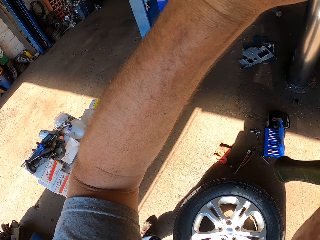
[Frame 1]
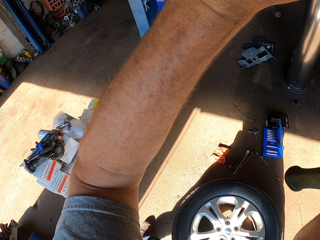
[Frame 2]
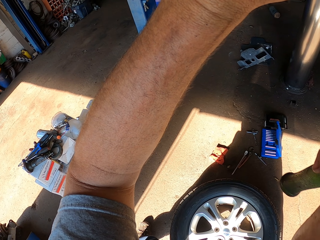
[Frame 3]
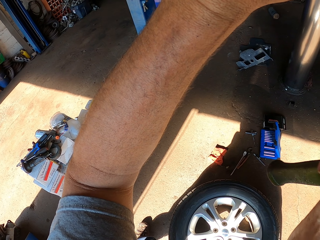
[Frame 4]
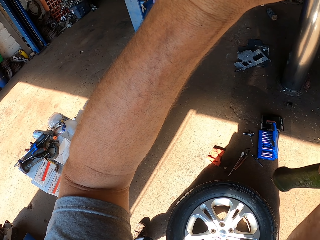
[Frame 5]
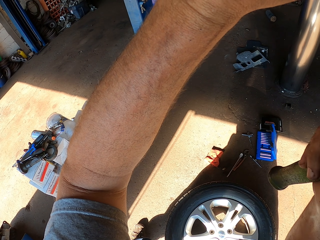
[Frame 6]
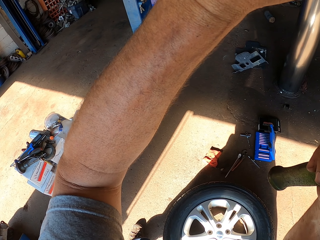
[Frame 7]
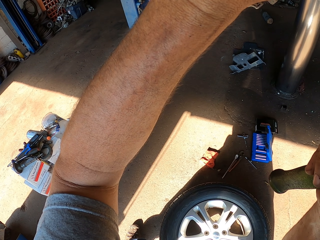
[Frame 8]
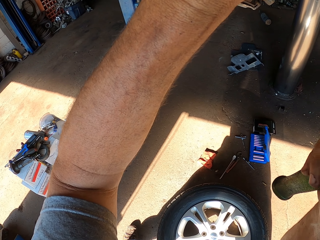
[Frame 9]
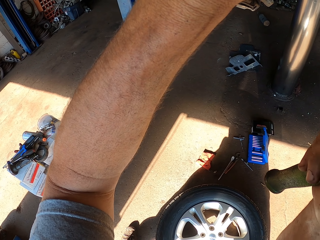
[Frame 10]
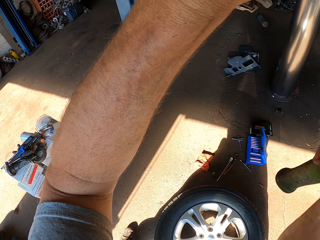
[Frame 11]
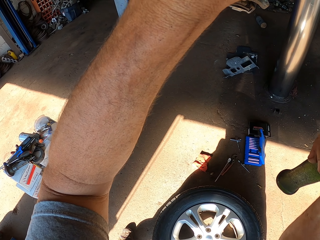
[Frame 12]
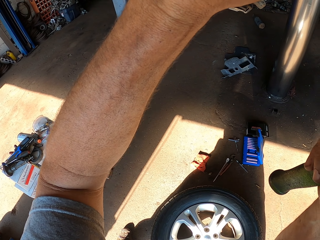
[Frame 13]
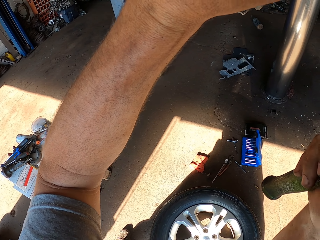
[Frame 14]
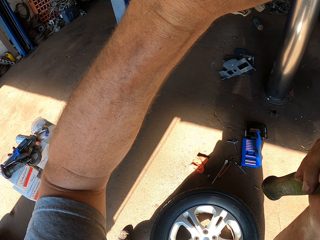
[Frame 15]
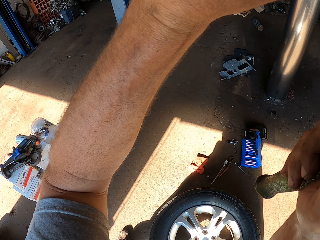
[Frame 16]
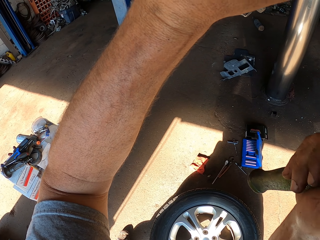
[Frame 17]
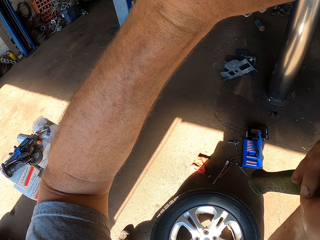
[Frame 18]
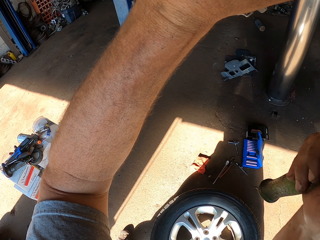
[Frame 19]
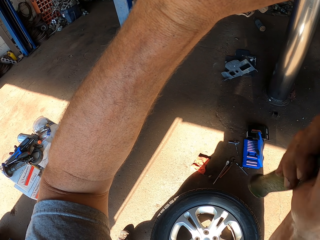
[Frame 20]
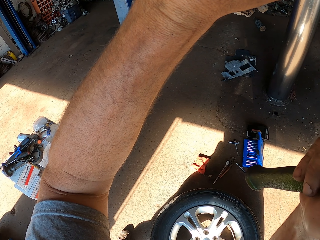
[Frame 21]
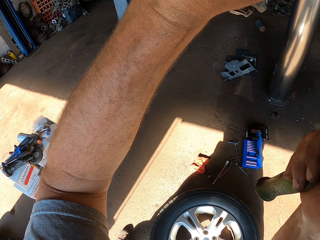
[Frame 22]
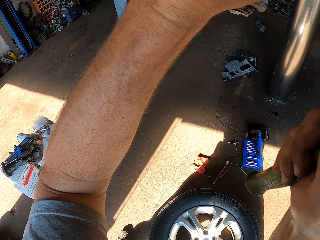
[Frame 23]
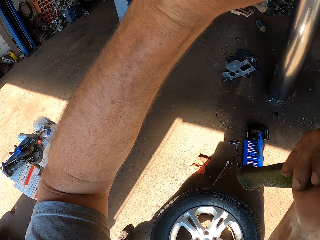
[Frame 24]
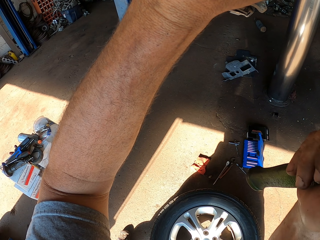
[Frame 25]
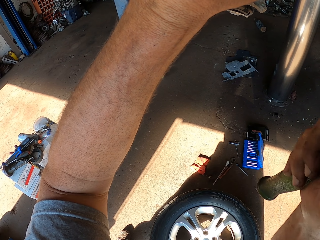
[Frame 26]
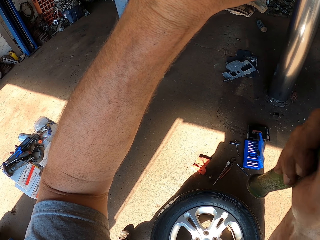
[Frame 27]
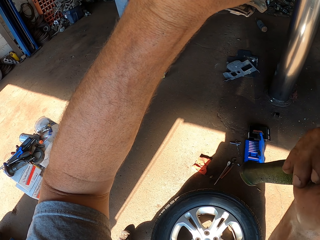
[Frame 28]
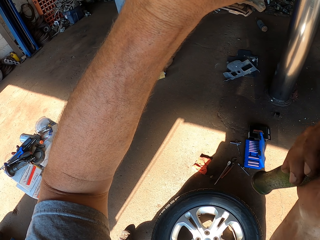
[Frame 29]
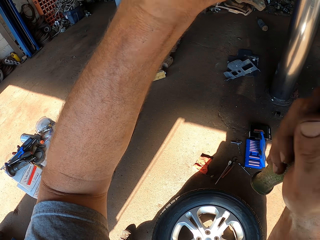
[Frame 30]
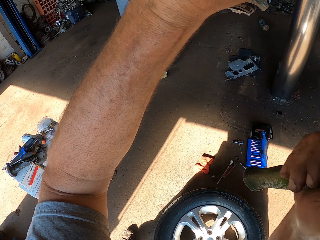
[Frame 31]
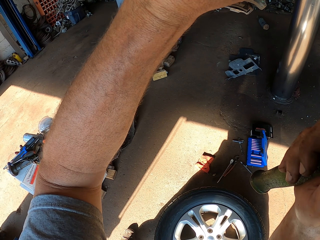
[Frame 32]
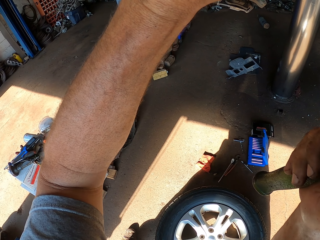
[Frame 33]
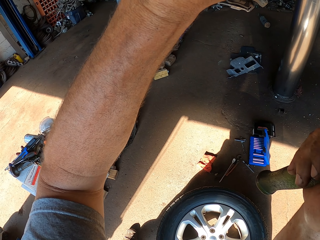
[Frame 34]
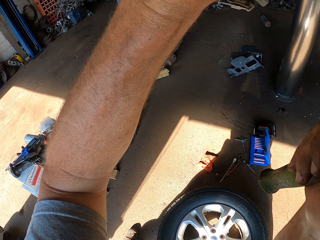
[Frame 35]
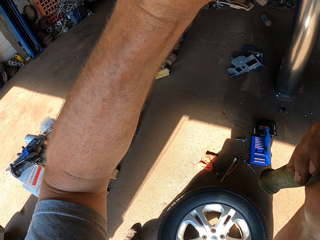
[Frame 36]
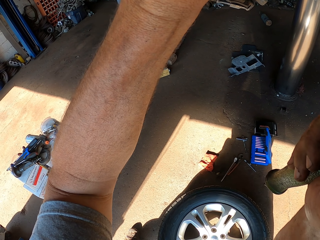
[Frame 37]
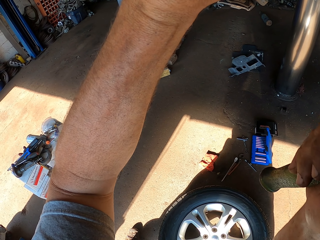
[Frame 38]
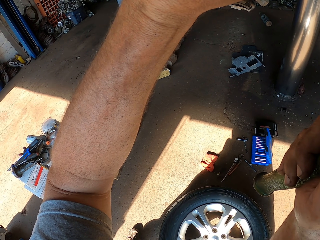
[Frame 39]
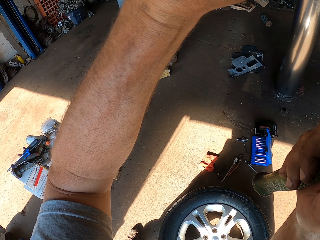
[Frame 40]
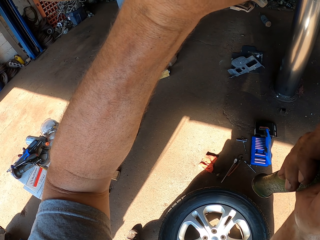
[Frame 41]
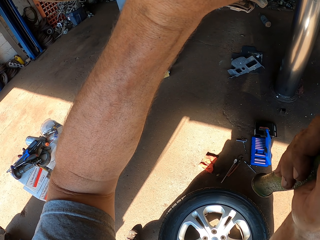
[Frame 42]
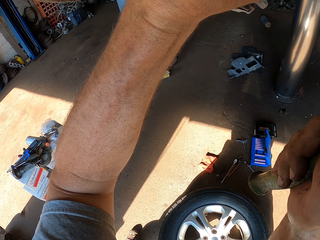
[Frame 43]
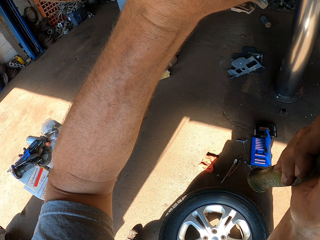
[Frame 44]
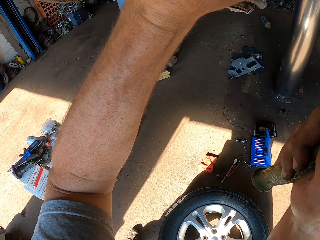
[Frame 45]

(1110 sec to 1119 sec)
The camera wearer fixes a chassis with a hammer and a metal rod. They hit something with the hammer.

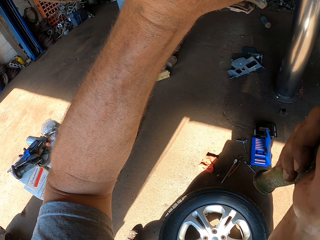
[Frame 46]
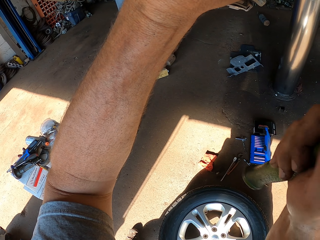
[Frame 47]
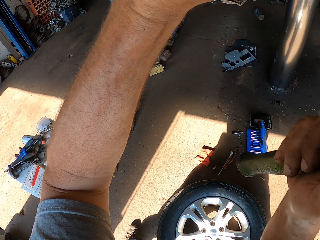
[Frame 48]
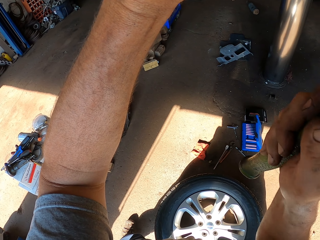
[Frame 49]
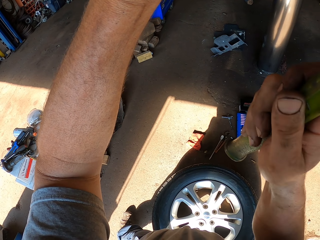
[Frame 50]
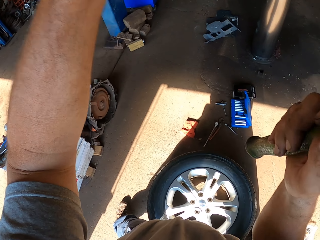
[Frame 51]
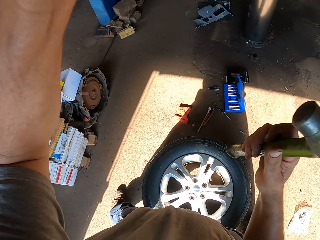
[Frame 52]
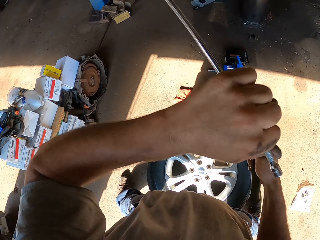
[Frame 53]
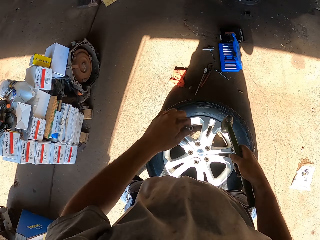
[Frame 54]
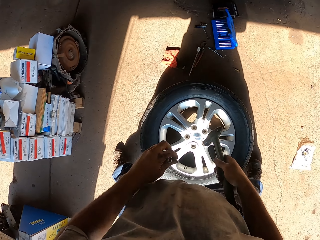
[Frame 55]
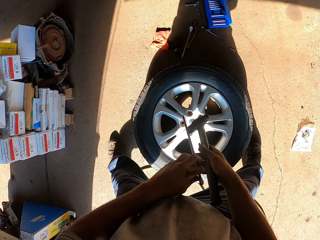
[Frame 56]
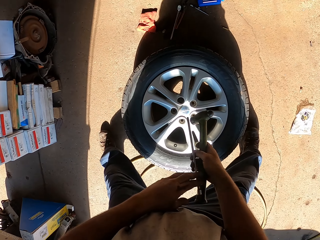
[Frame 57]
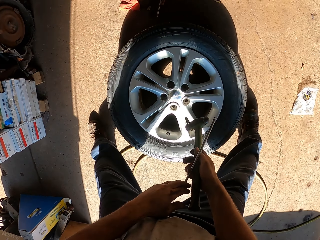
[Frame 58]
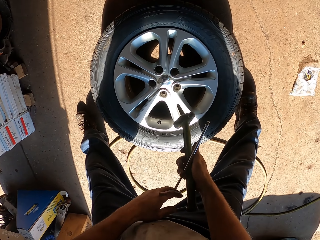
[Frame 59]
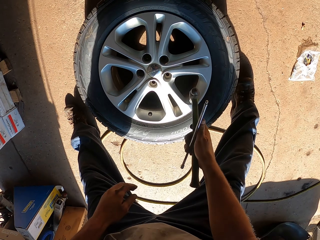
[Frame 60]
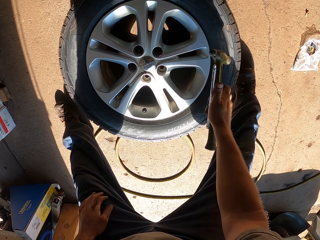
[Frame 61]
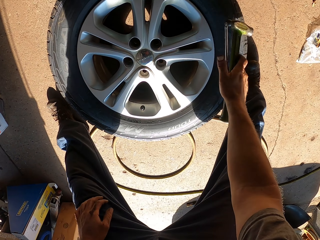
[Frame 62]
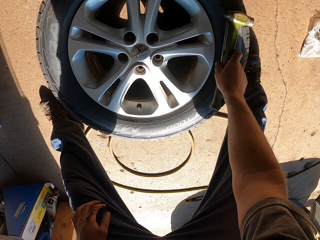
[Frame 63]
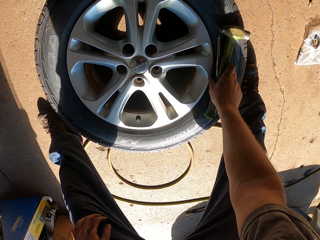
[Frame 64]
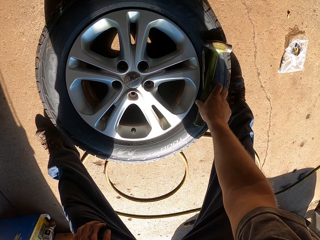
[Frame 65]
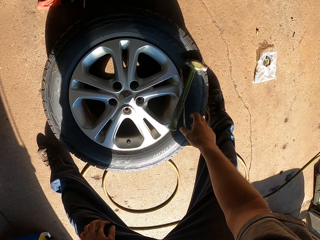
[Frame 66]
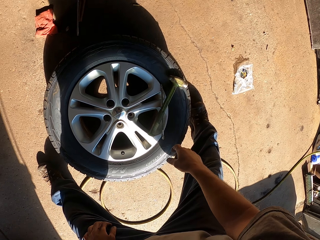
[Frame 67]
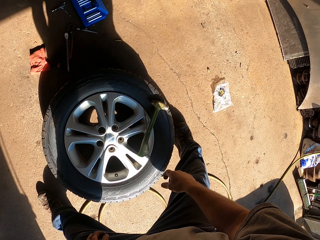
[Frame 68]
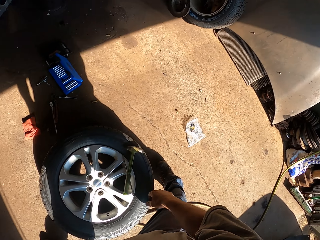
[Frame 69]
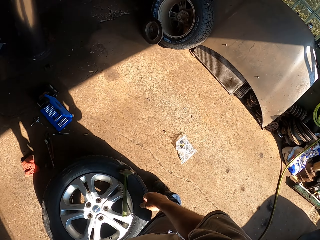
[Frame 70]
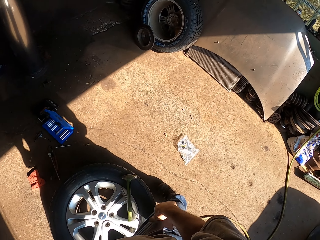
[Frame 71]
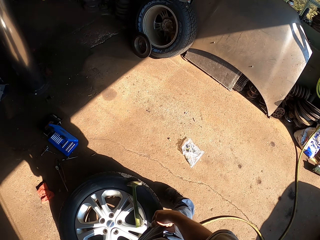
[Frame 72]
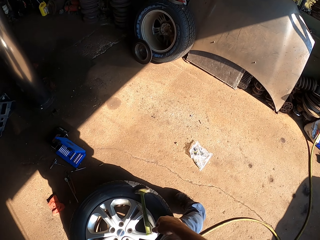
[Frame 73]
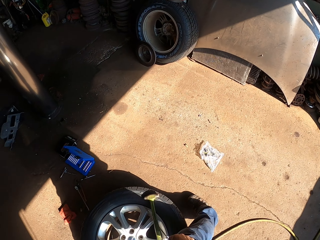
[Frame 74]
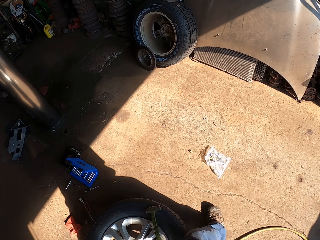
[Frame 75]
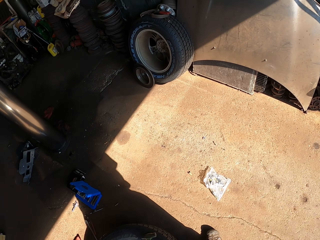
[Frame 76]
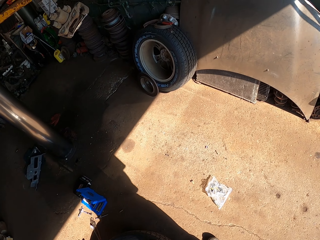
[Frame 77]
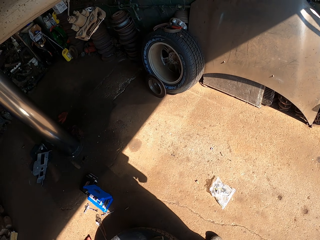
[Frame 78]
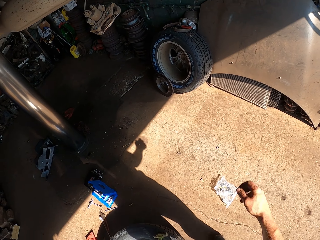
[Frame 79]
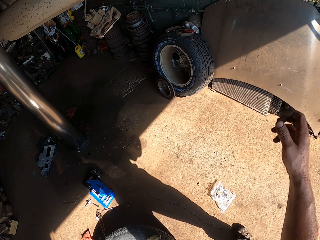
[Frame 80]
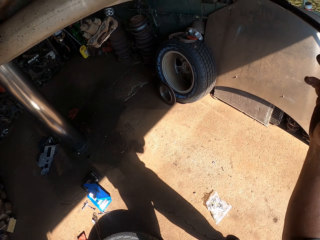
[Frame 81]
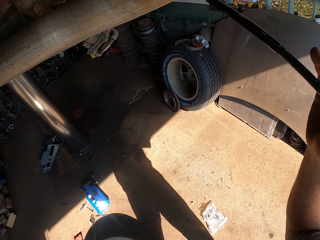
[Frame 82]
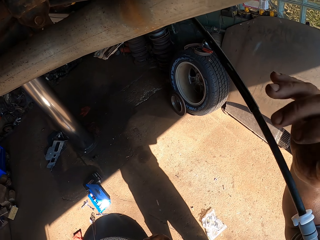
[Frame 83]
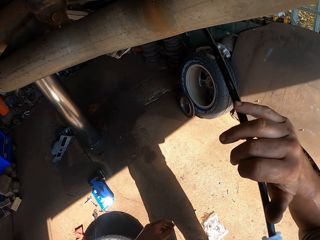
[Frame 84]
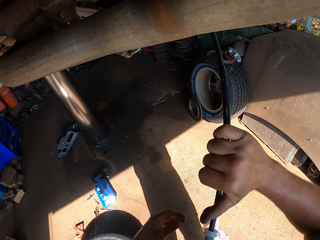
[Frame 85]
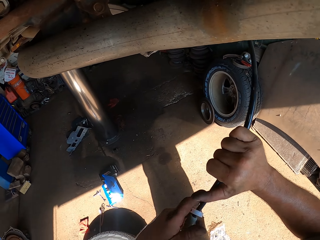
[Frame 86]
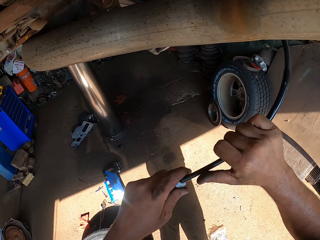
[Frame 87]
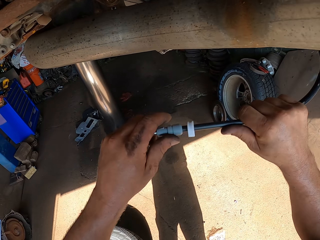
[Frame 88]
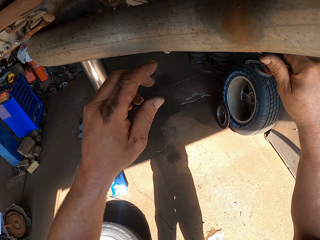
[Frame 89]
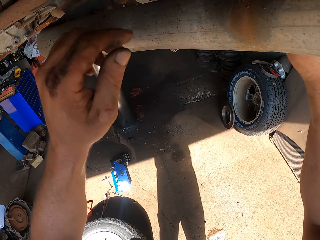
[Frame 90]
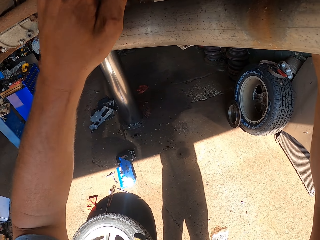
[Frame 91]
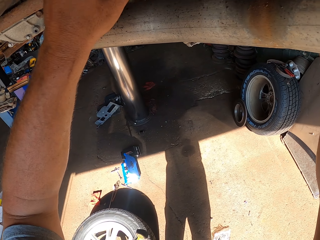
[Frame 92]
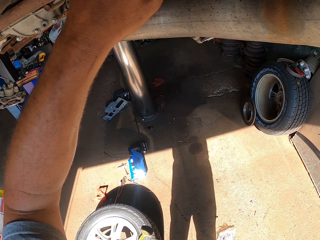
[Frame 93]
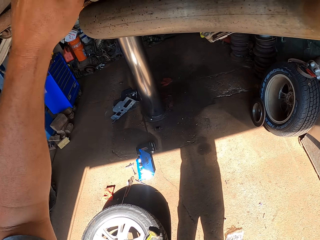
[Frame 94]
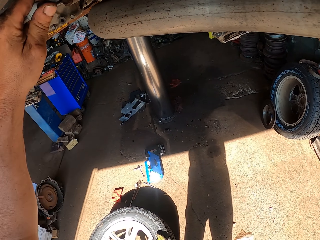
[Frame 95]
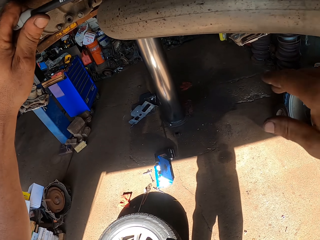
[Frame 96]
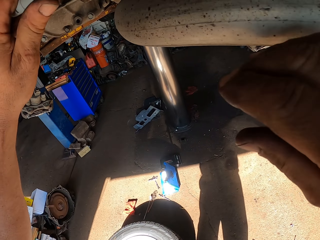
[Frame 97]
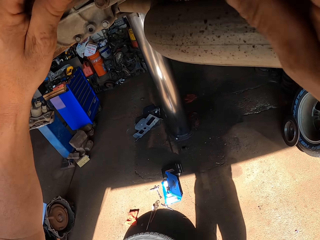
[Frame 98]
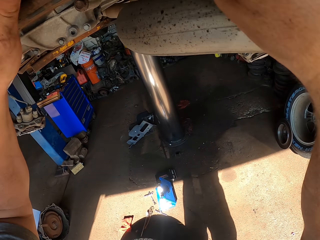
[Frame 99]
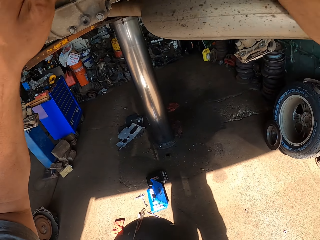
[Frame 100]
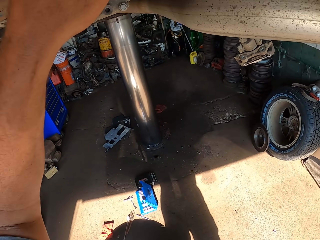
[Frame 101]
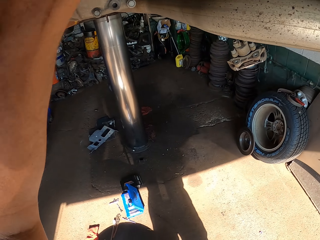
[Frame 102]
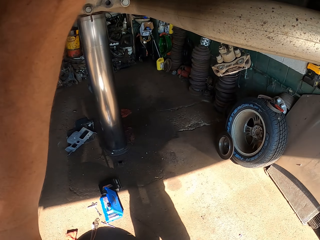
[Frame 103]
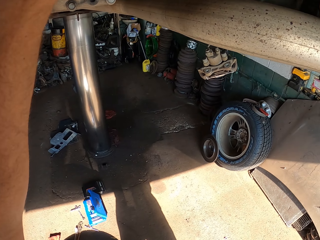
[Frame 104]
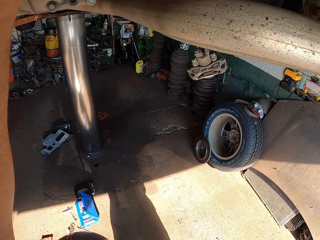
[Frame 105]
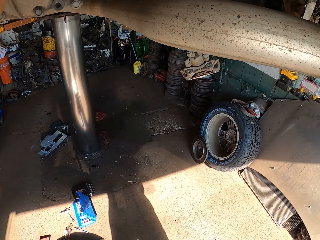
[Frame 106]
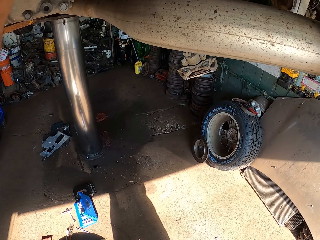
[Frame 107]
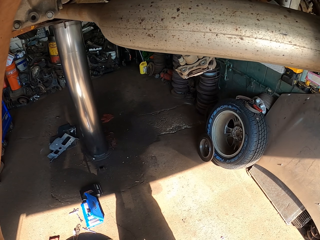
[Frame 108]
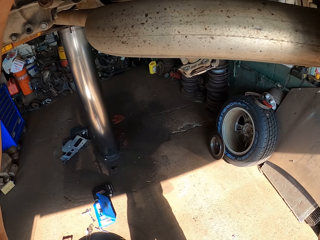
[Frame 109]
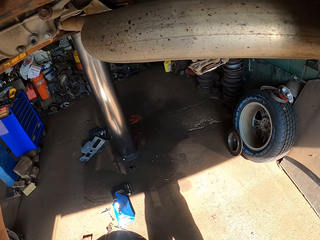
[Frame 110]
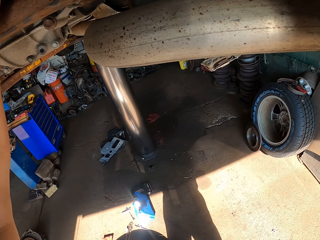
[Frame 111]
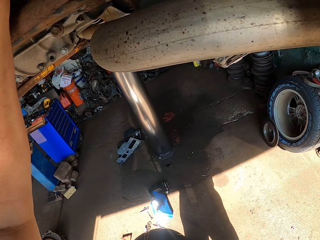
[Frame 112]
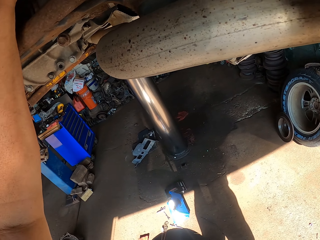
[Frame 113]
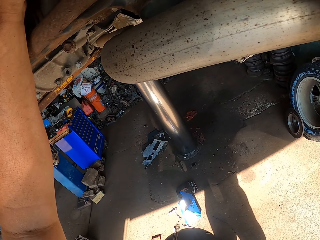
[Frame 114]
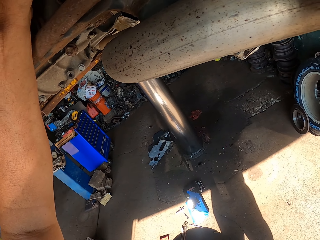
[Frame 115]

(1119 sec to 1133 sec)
The camera wearer holds a hammer and a metal rod in the right hand. They place the hammer and the metal rod on a tire. They adjust a cable under the car with both hands. They stretch a pipe.
